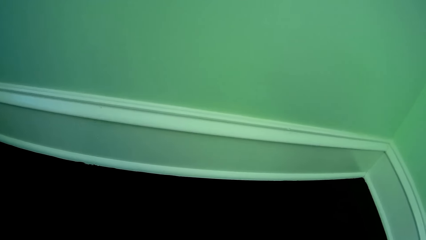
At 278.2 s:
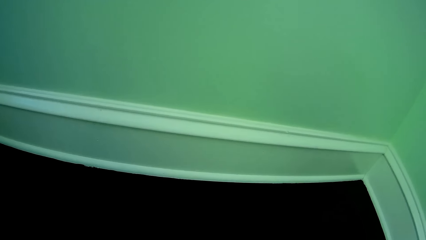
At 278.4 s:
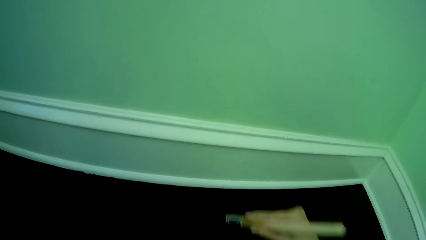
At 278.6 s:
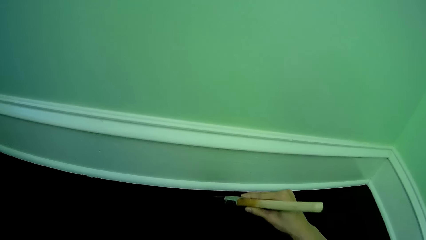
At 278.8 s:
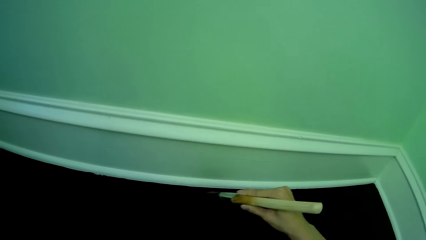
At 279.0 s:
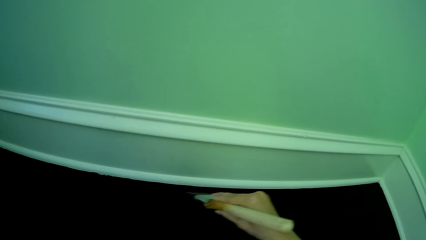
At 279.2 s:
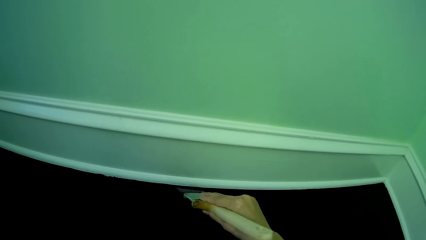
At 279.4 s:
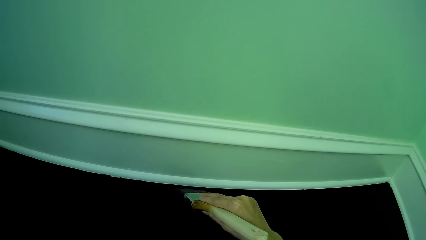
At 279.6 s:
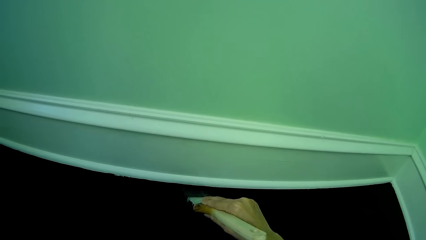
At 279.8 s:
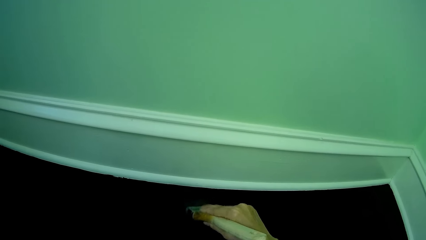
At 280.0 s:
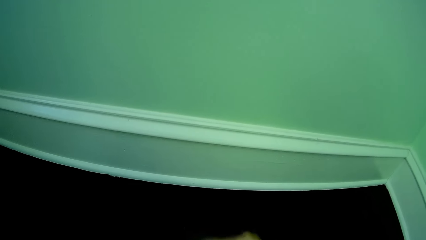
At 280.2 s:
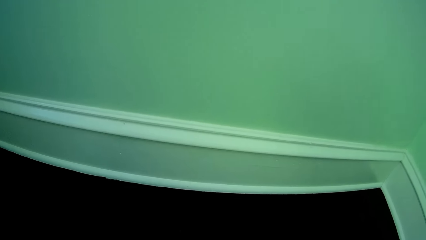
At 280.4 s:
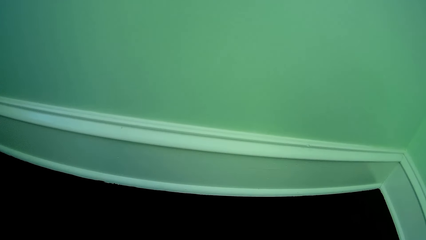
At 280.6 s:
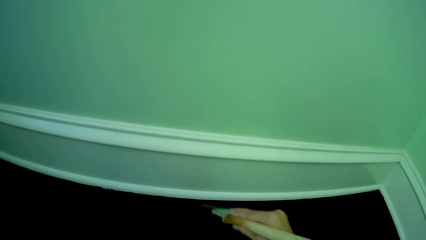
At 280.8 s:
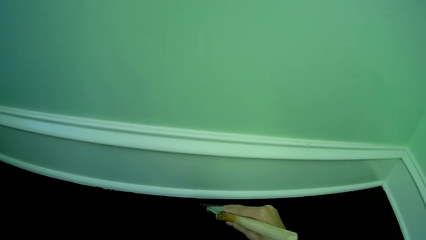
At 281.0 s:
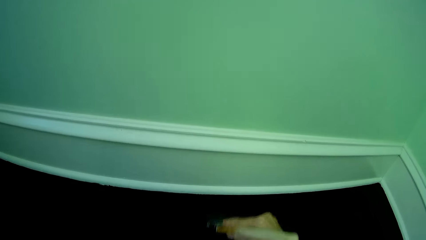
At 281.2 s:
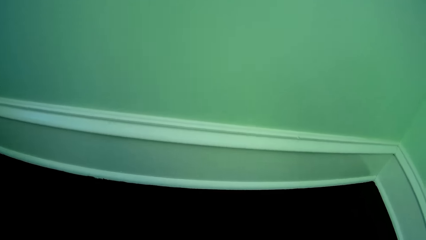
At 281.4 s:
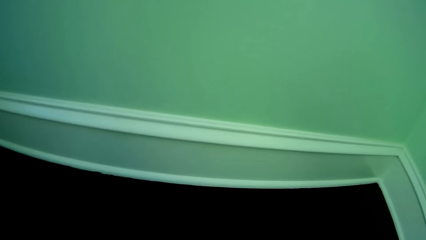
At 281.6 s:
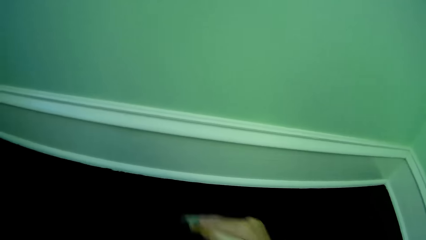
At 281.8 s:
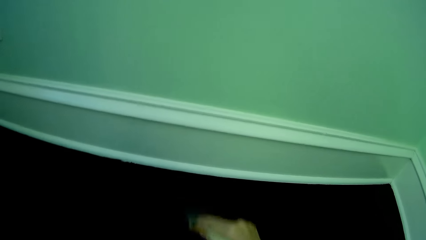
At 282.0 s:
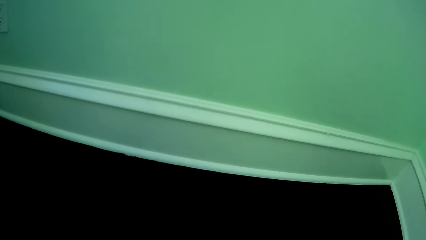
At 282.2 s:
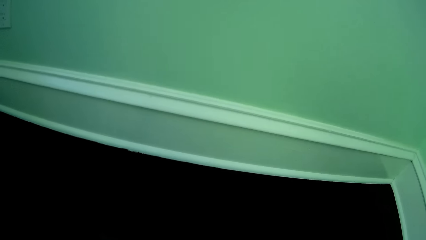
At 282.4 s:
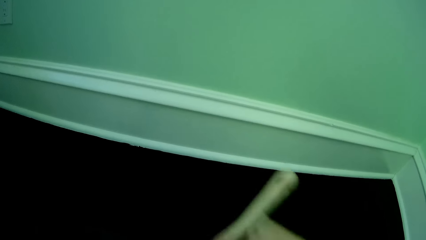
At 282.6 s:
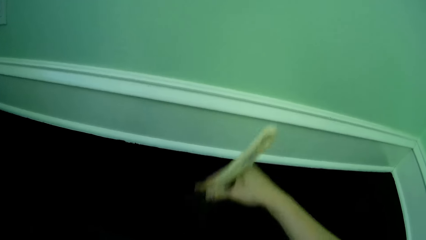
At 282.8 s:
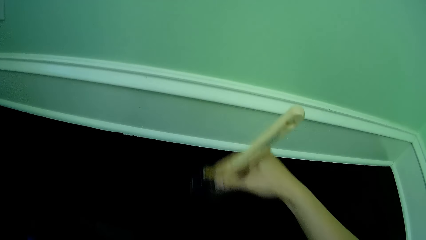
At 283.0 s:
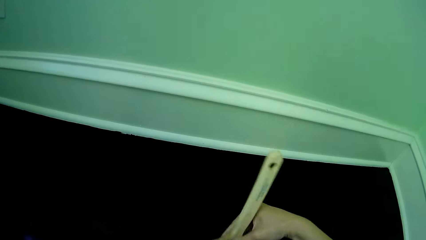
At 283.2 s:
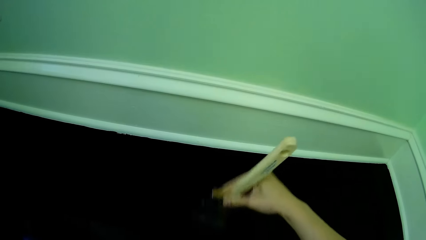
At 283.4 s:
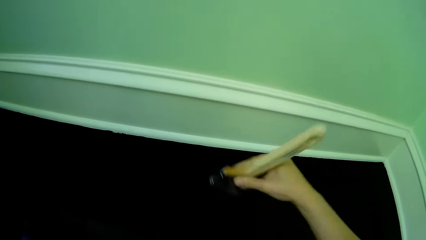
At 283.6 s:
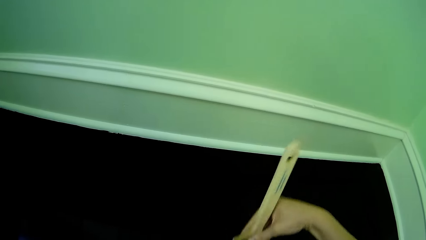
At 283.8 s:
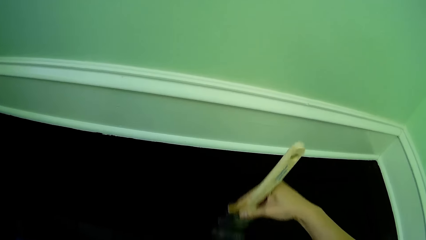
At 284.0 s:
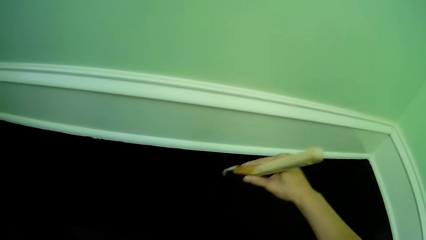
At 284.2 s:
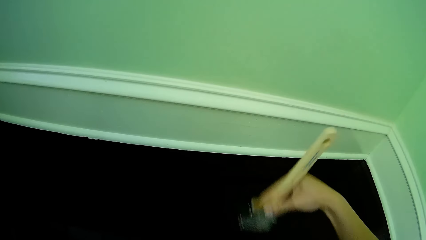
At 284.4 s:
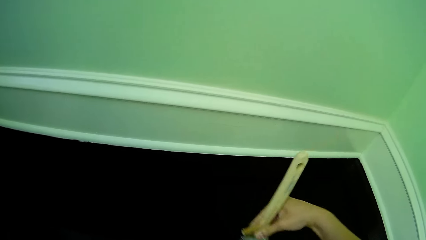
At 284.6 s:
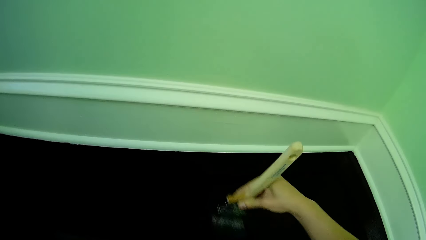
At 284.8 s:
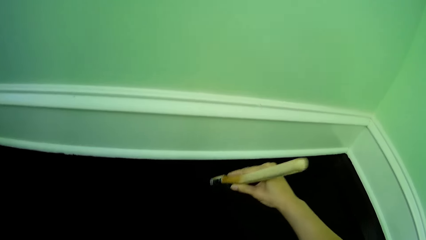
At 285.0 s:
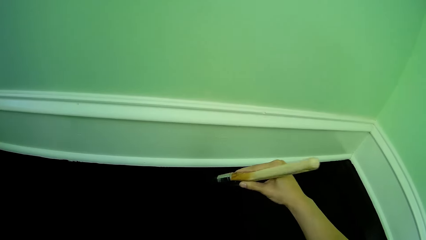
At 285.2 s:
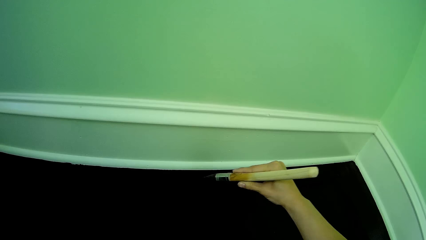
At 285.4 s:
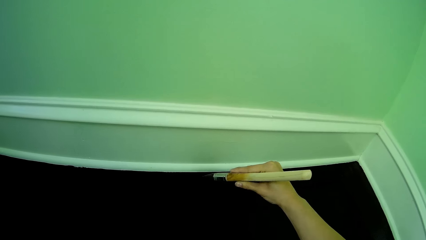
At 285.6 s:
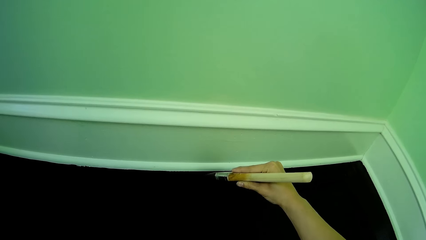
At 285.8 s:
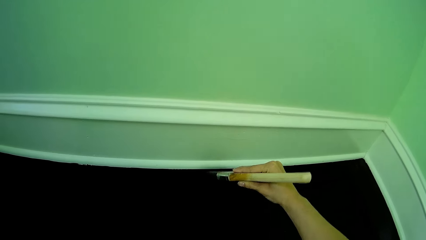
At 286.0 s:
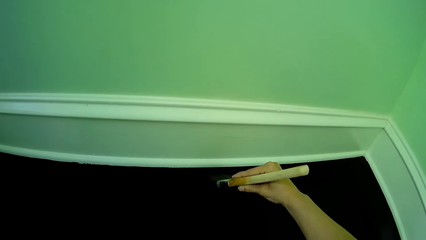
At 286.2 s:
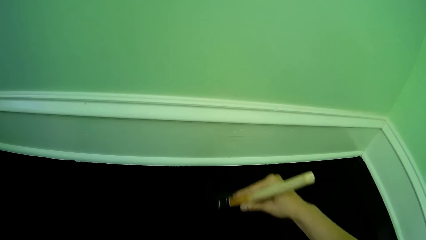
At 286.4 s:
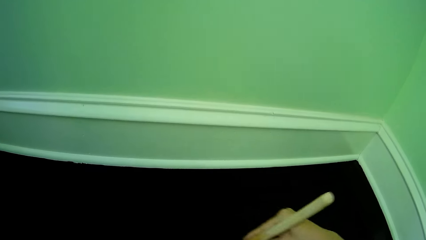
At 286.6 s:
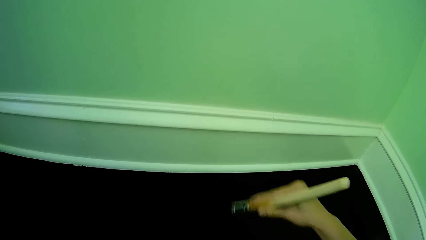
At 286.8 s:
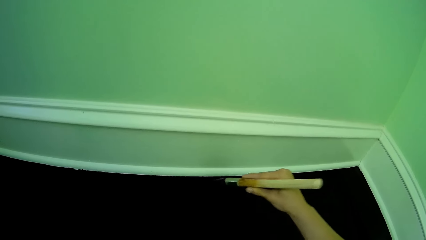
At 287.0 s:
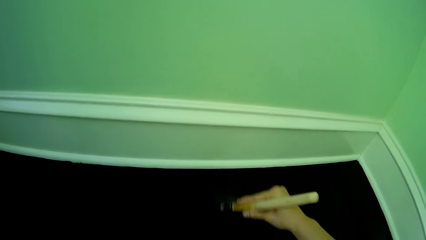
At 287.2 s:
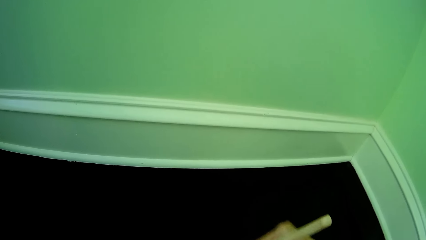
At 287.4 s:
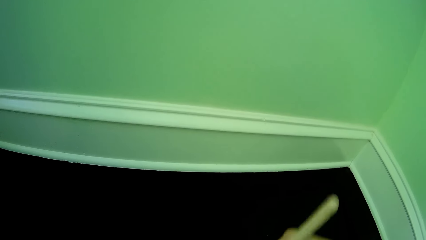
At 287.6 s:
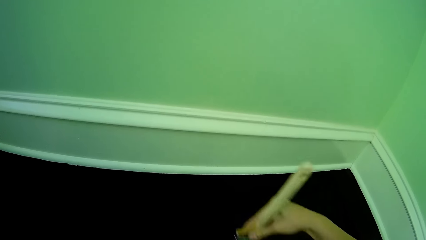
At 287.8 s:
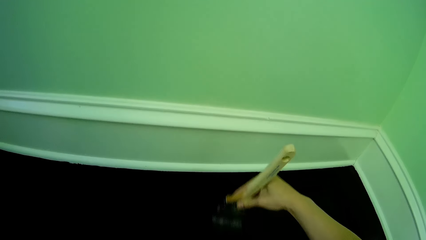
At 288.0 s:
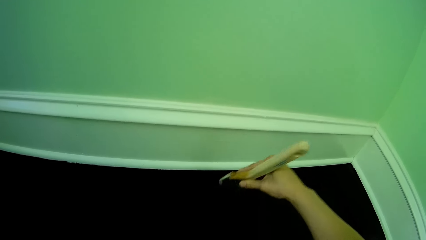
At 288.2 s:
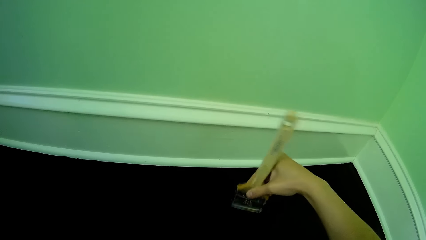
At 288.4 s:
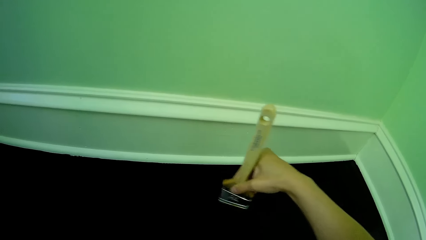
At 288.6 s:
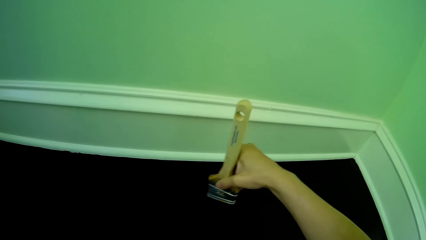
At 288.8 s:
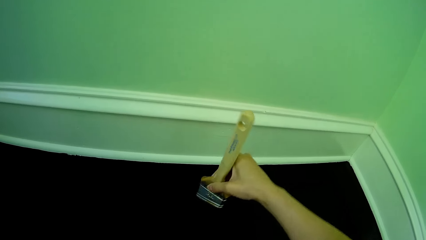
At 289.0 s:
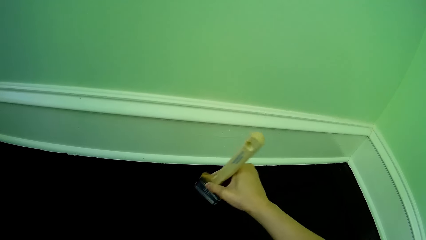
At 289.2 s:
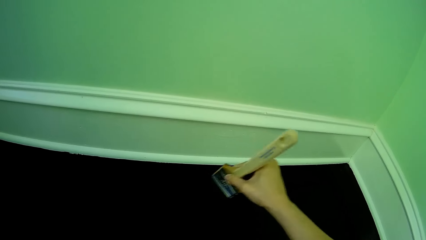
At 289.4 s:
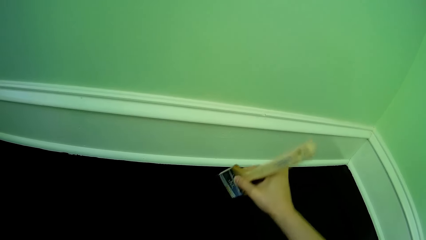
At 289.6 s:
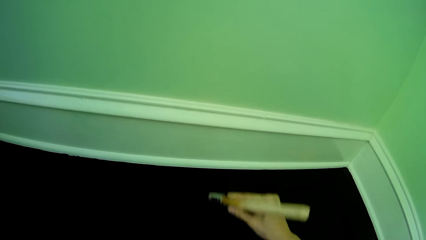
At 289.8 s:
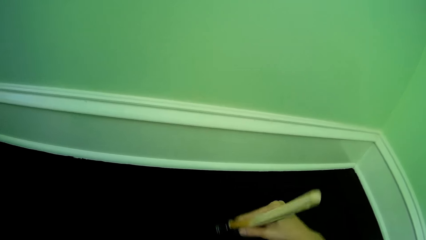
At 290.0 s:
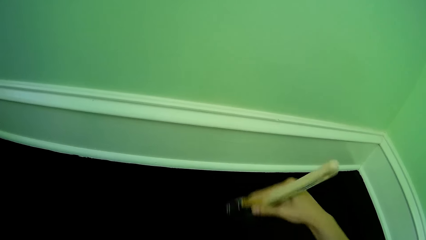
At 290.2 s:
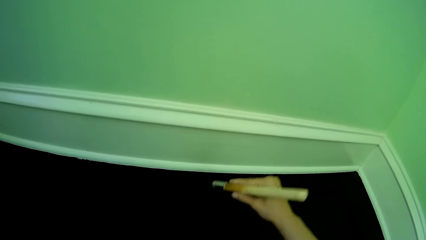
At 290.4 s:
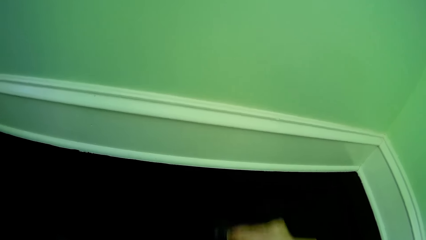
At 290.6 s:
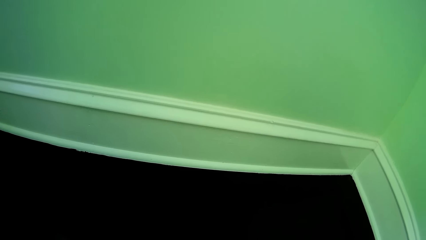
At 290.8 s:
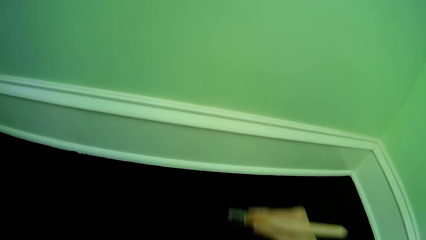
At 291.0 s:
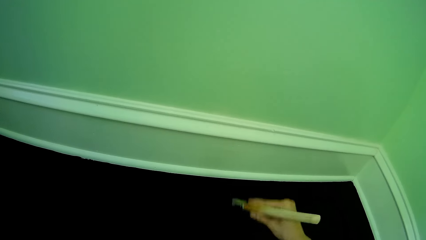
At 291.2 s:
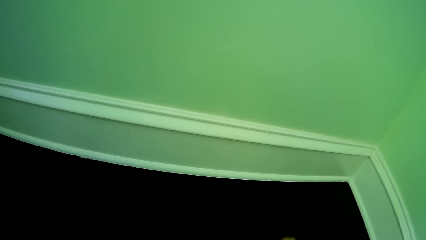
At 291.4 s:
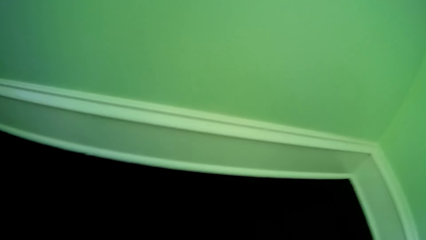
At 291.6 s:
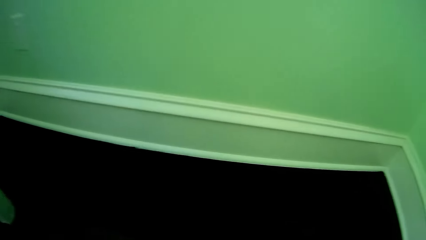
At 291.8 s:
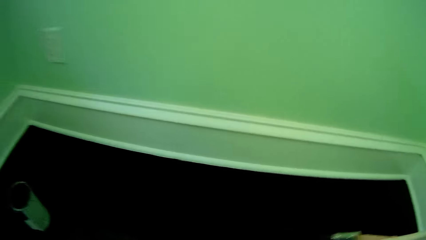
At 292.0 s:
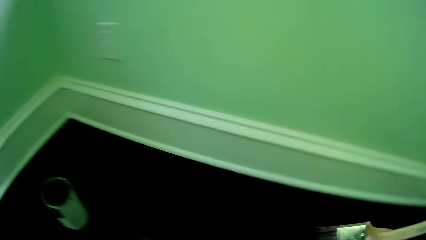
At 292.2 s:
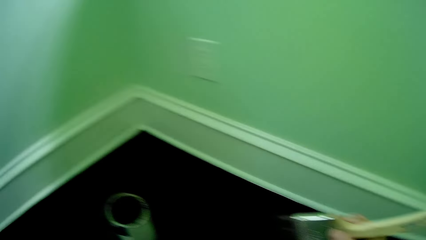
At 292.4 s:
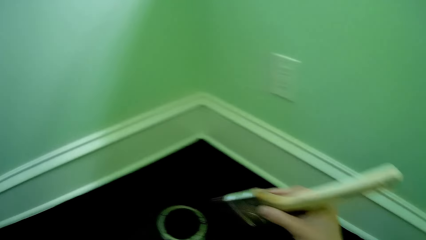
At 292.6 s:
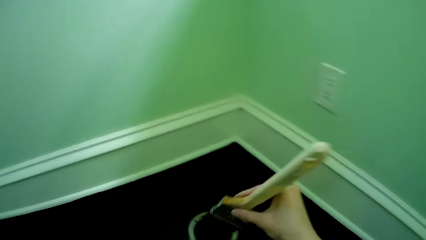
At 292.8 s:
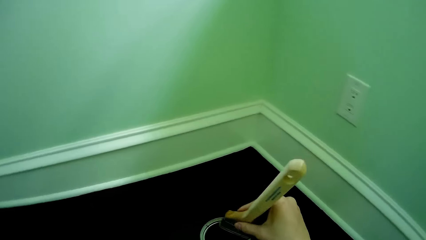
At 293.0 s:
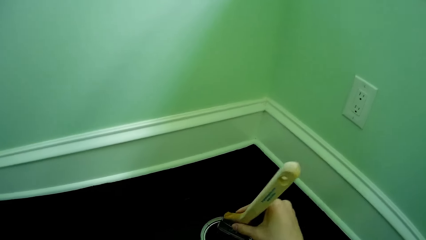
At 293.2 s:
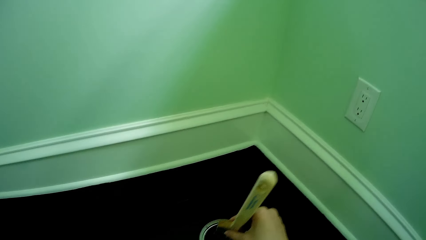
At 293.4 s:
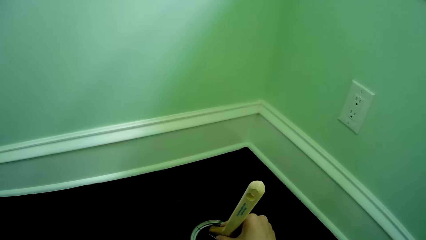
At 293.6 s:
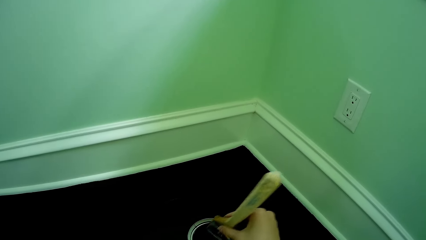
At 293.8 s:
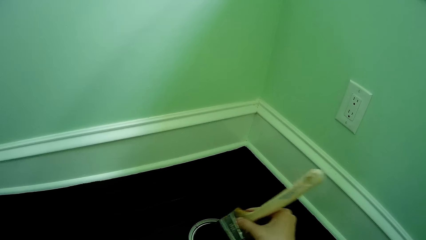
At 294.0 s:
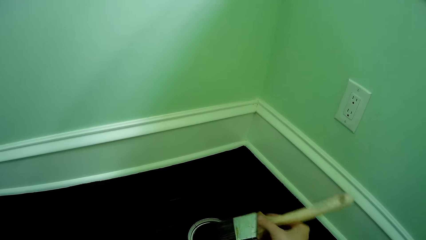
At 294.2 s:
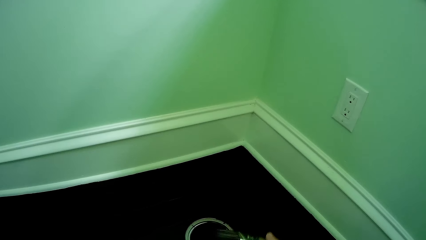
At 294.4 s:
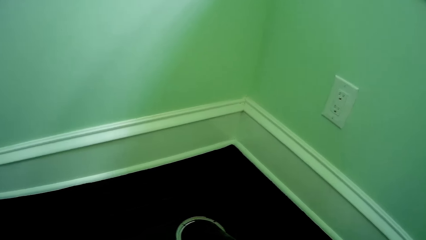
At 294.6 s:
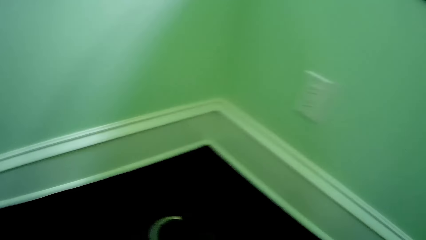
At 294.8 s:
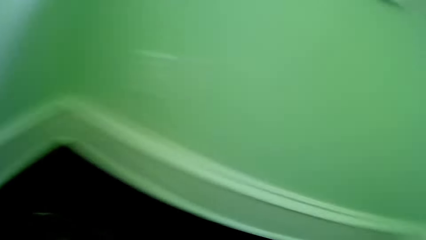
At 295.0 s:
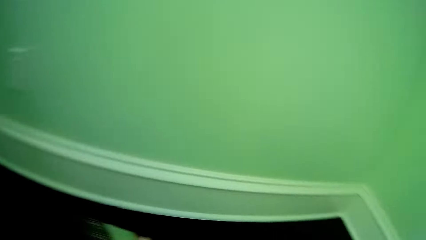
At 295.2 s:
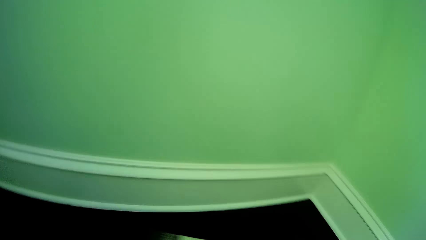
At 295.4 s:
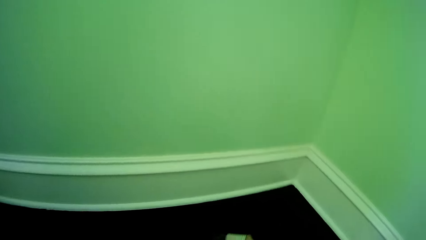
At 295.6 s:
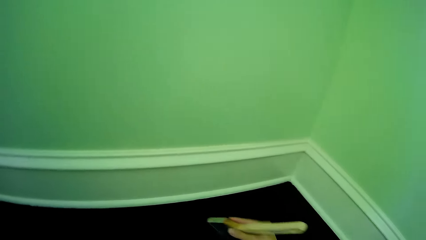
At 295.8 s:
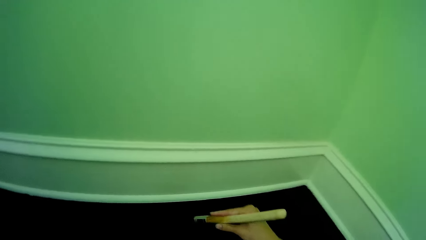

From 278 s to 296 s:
The camera wearer dips the paintbrush in a bucket of paint on the floor with her right hand.
